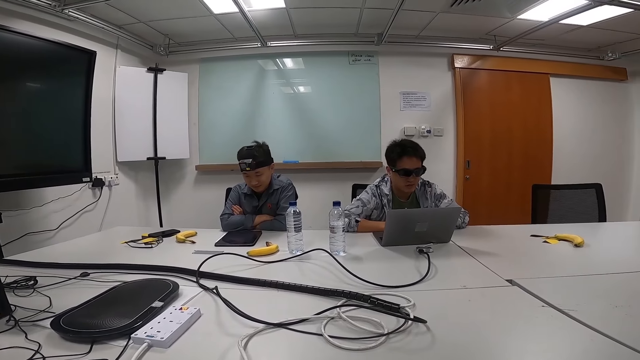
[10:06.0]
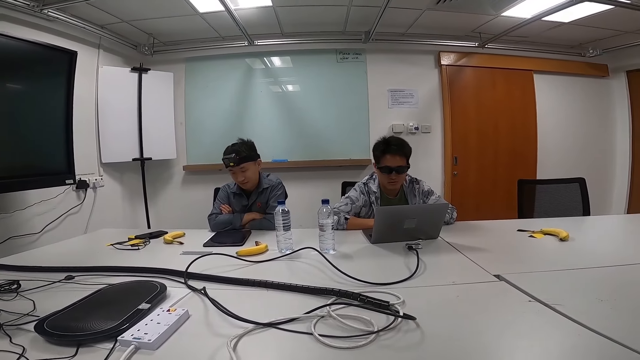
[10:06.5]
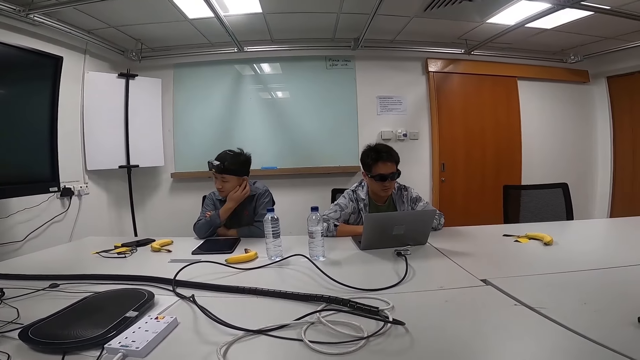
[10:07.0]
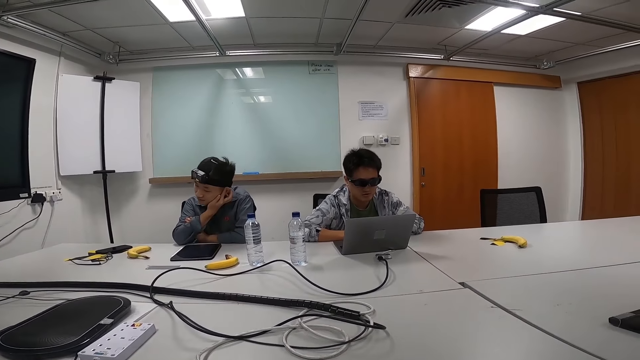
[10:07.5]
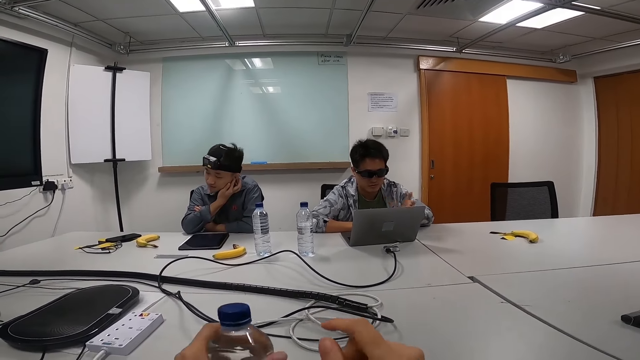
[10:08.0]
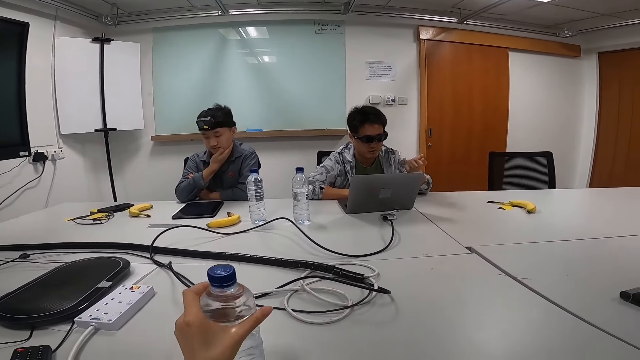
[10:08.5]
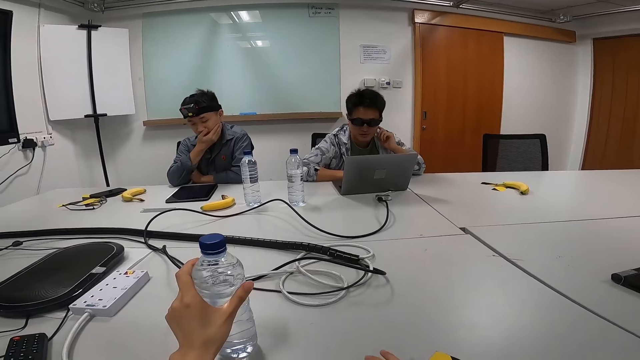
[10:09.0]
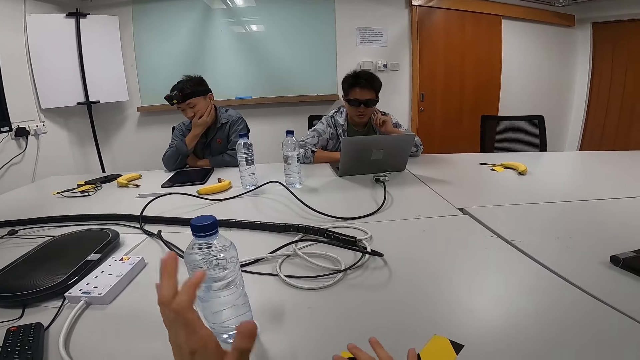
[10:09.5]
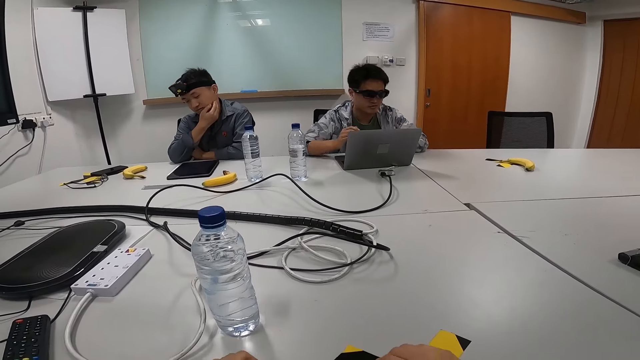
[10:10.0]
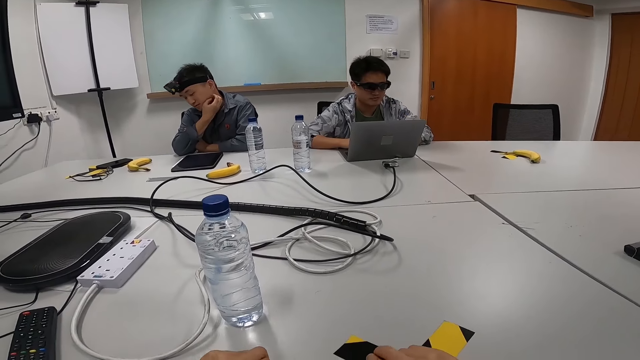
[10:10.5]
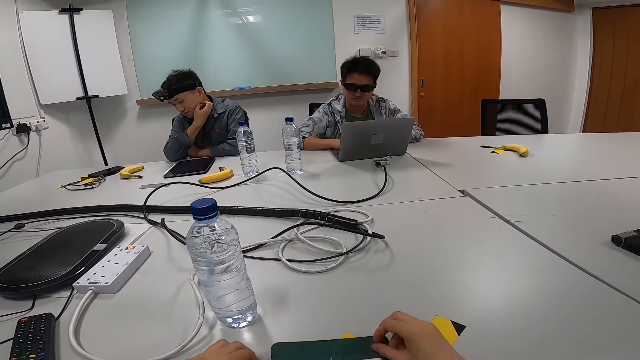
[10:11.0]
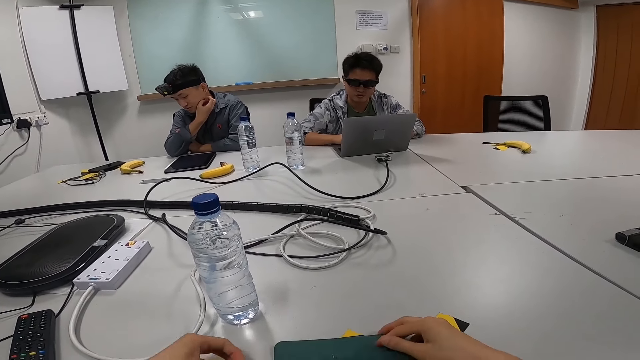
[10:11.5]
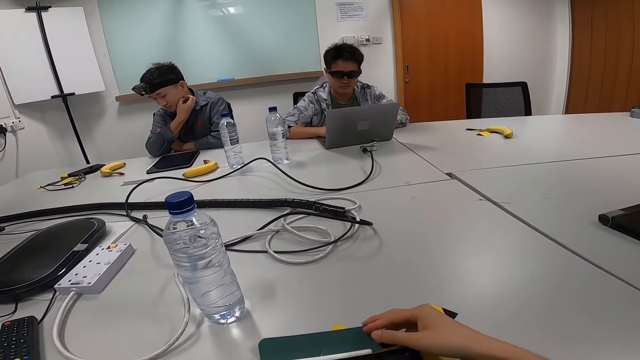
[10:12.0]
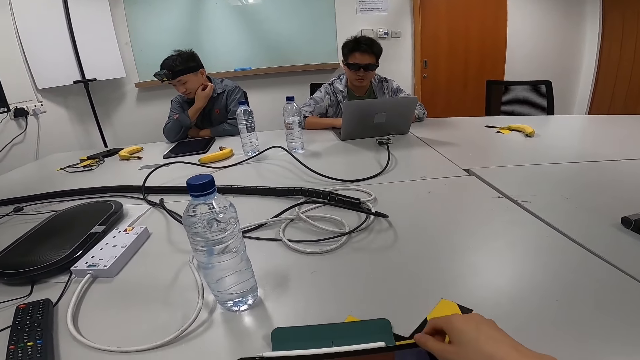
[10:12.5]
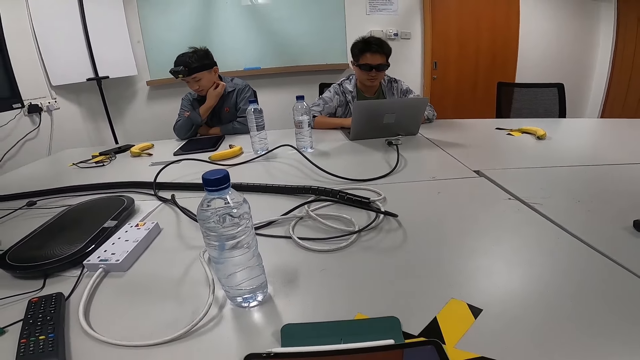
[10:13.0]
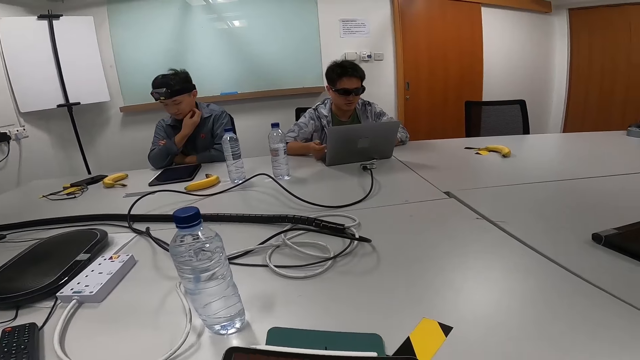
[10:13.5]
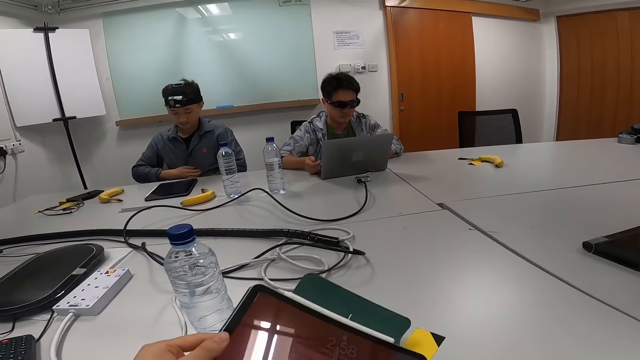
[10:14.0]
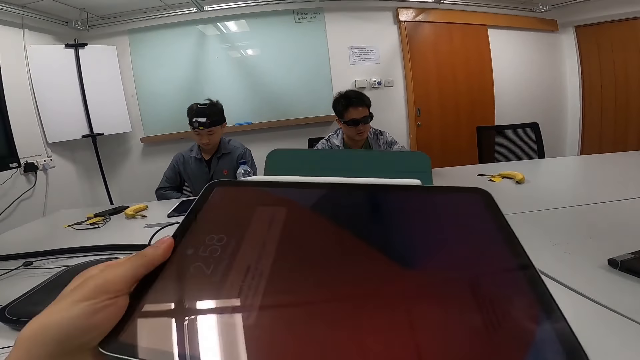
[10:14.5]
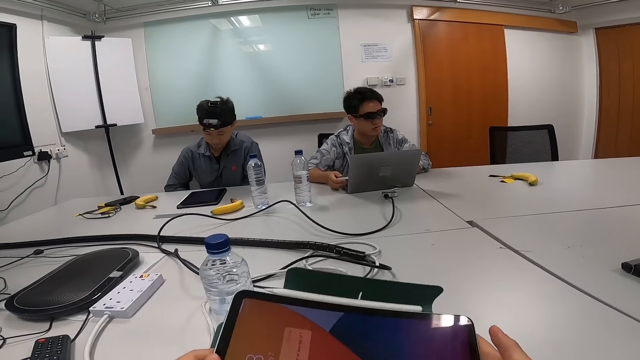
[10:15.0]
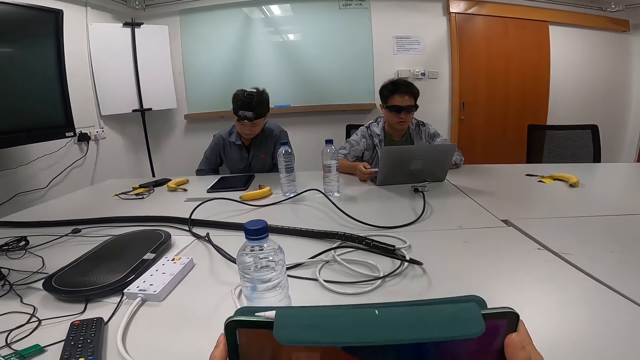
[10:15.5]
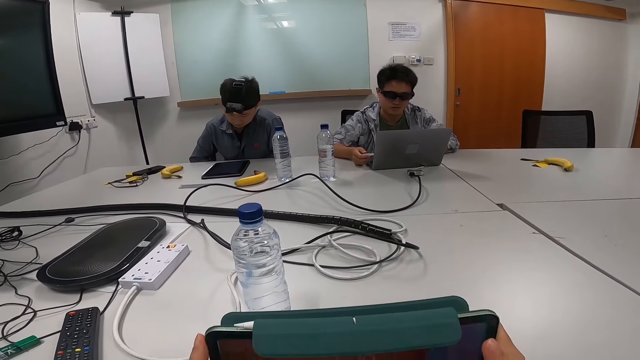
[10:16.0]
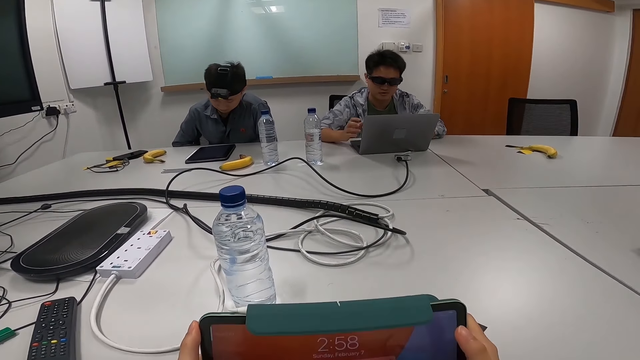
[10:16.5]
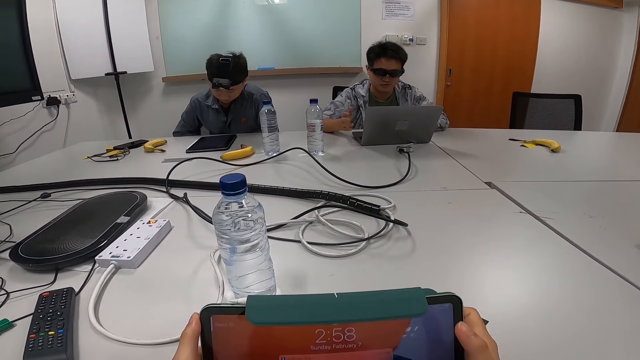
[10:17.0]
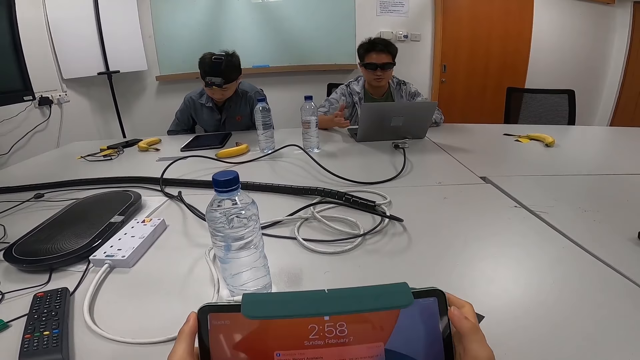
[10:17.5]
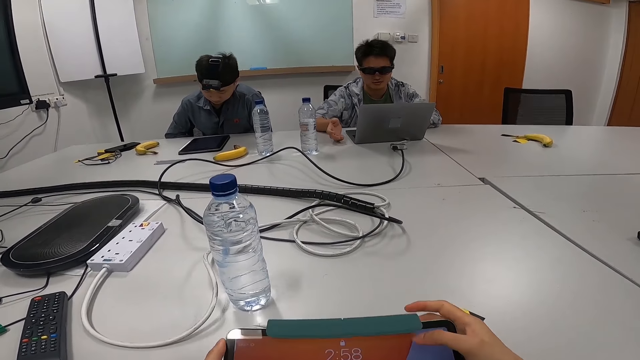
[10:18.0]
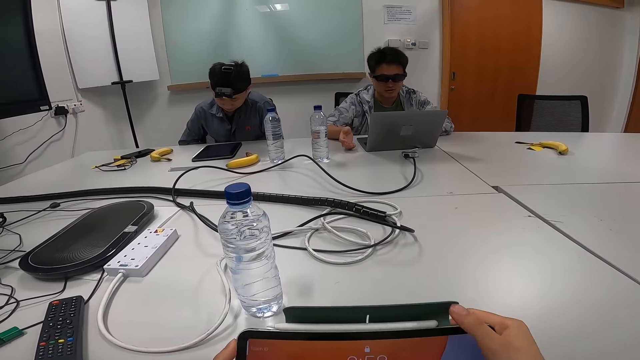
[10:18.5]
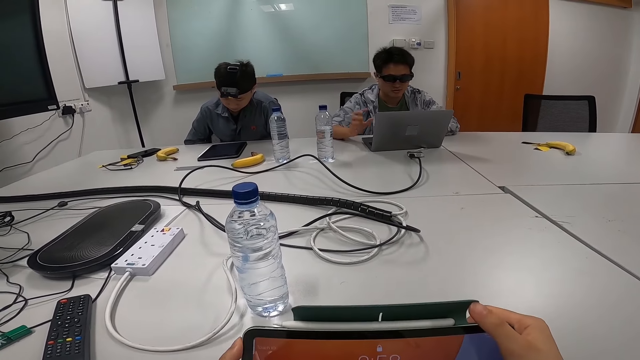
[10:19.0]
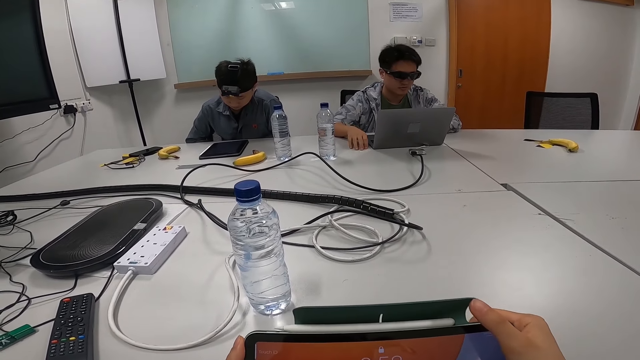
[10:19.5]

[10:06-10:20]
The camera wearer puts the water bottle on the table. They are touching the water bottle. They stop touching the water bottle. They pick up the tablet. They are holding the tablet.

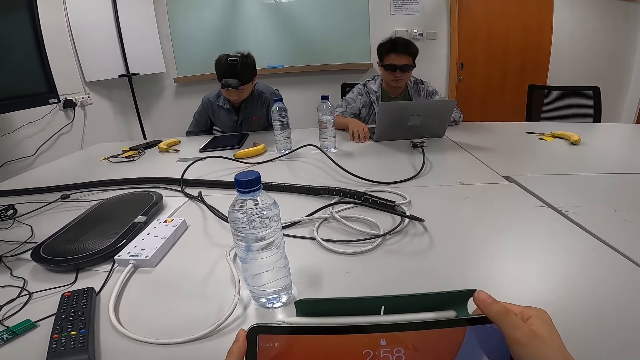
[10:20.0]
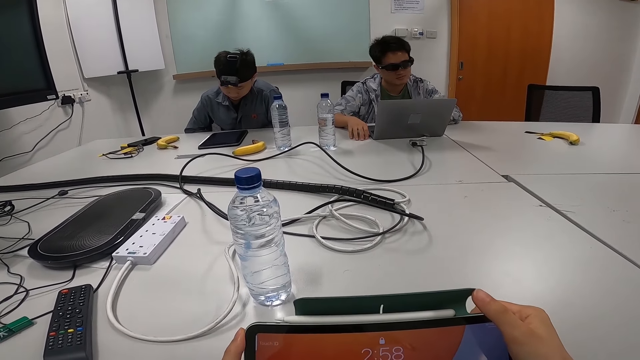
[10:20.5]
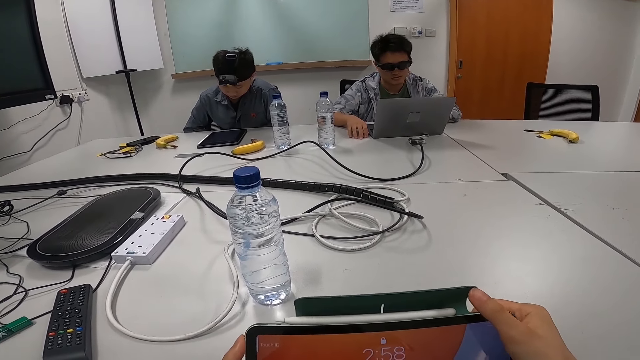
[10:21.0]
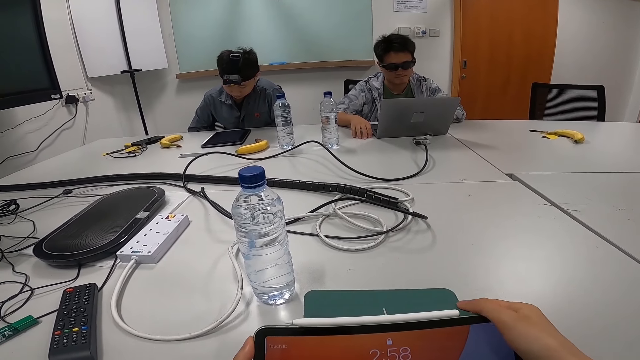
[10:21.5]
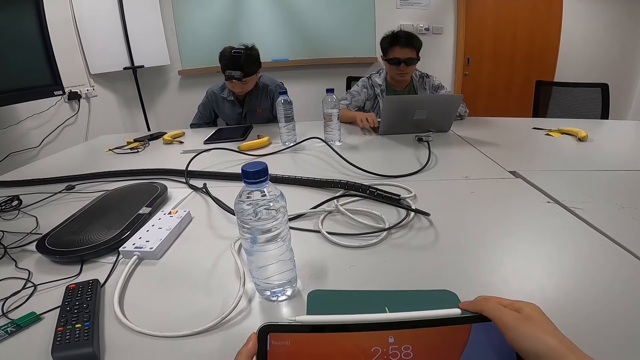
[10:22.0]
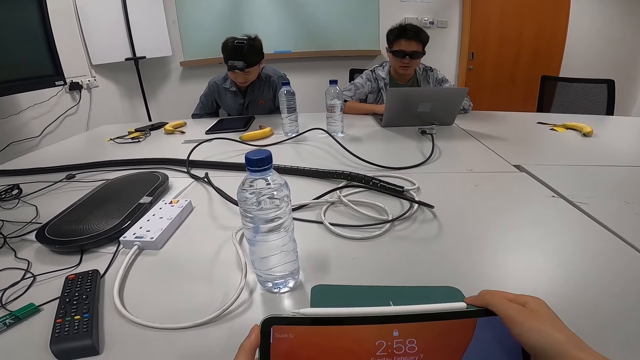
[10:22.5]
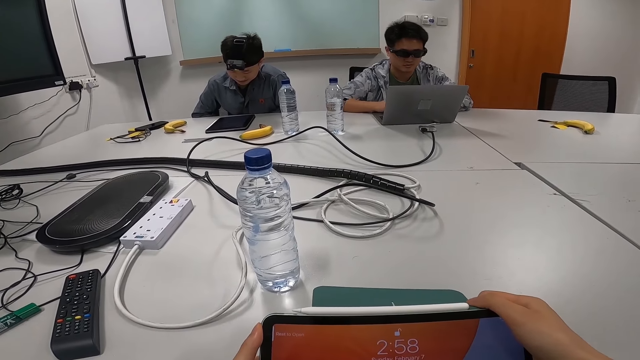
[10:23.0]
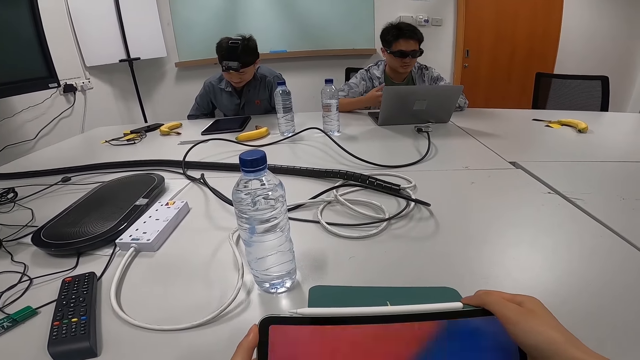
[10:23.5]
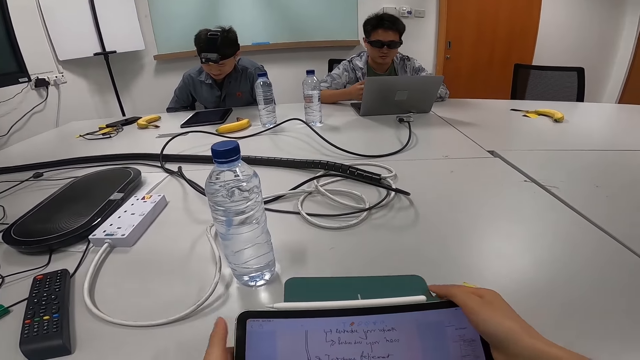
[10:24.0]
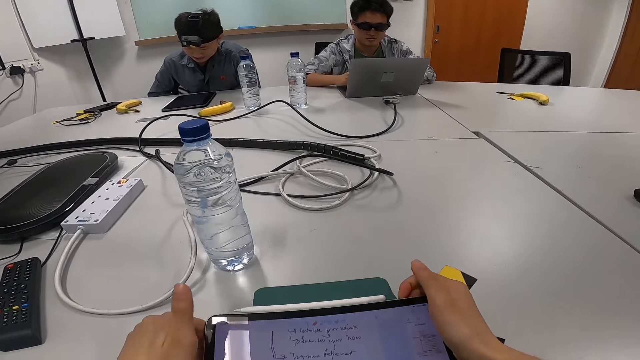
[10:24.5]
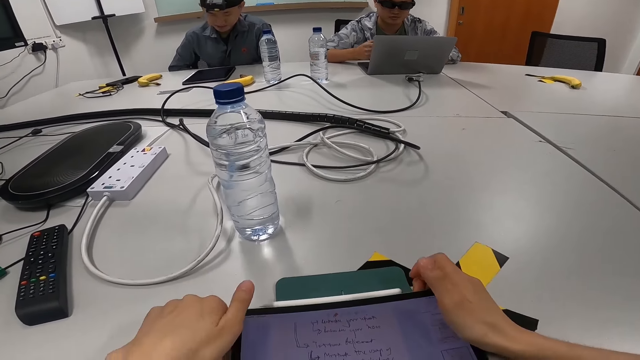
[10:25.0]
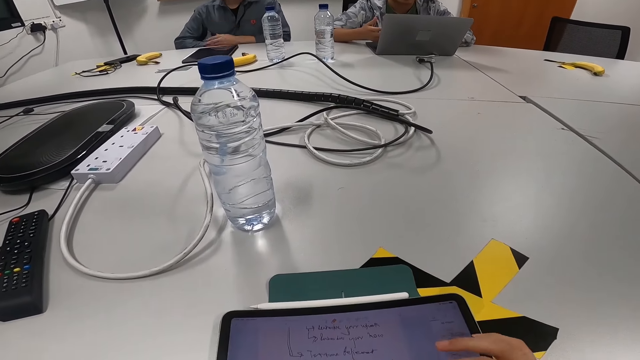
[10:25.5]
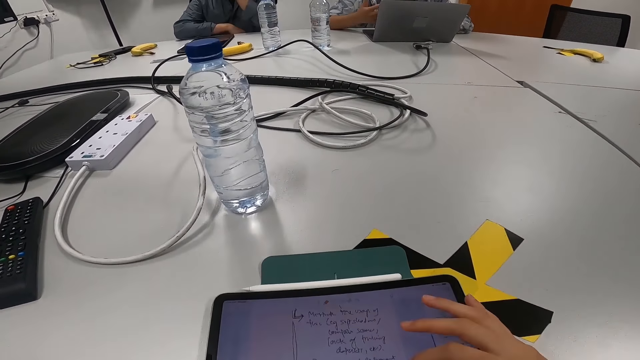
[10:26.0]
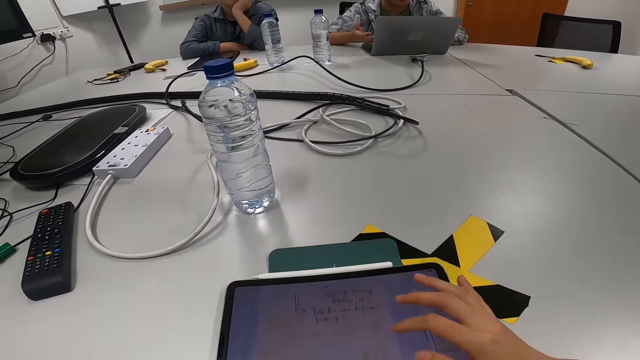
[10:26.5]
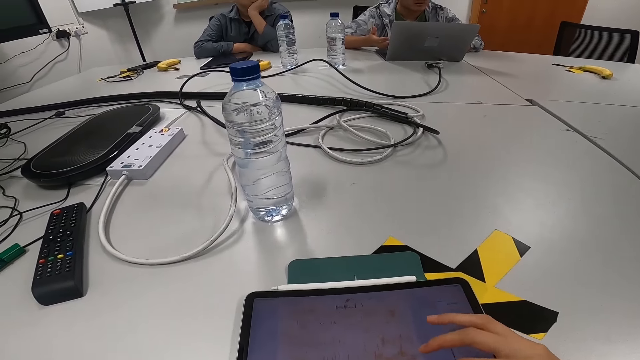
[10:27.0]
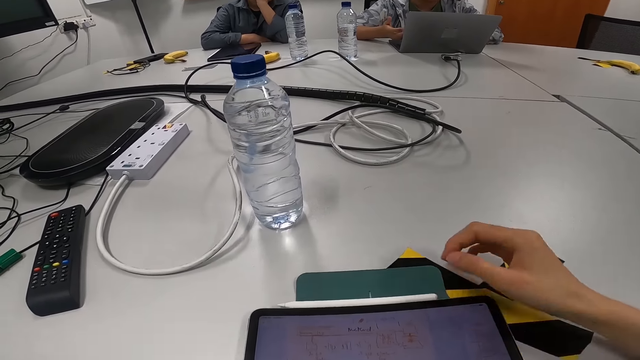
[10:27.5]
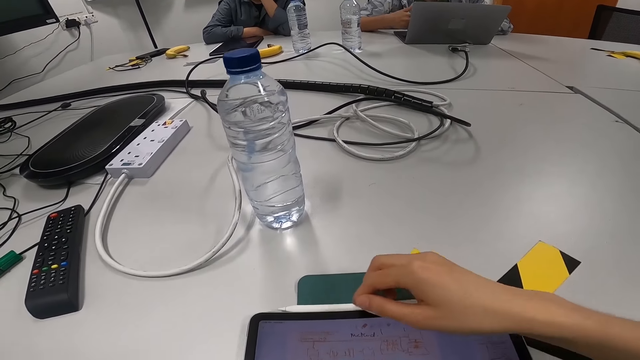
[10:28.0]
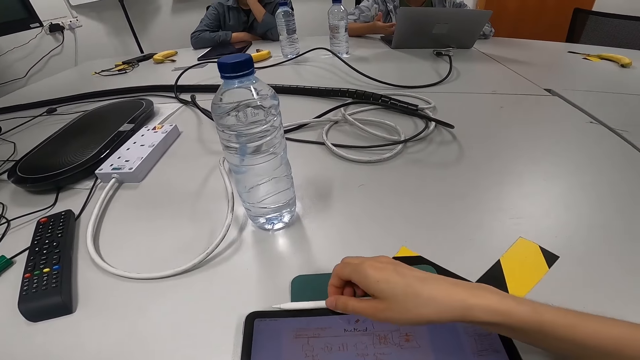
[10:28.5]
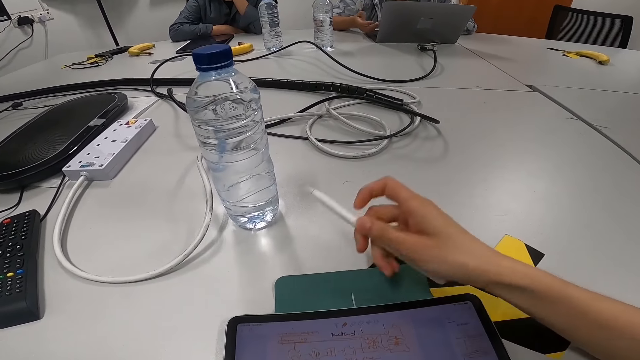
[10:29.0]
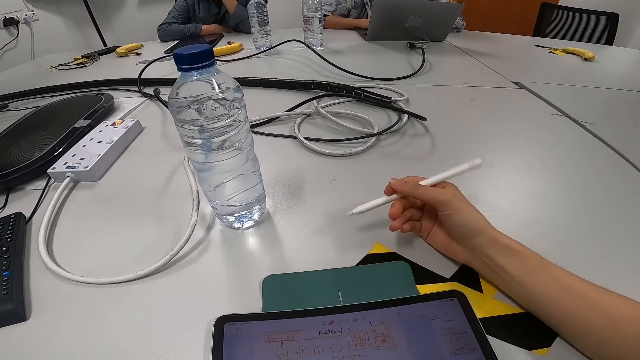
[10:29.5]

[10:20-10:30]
The camera wearer operates the tablet. They are unlocking the tablet. They pick up the tablet pen.
